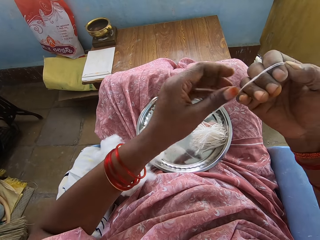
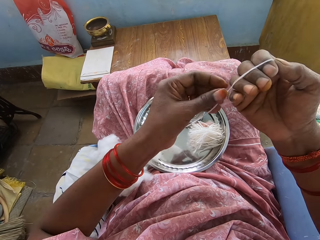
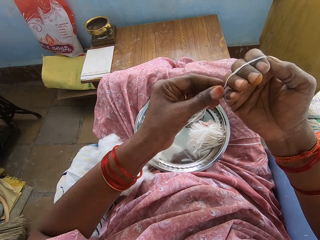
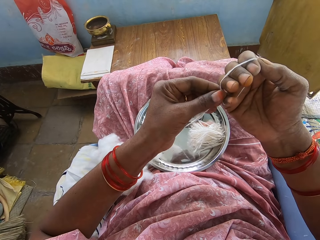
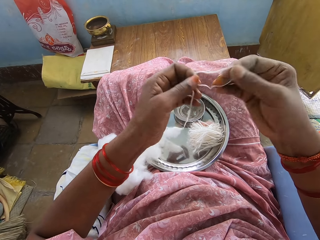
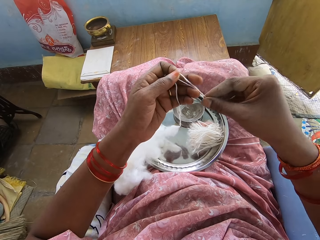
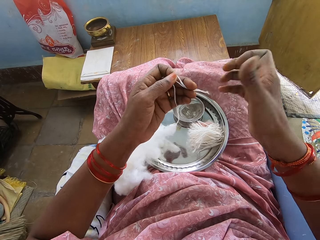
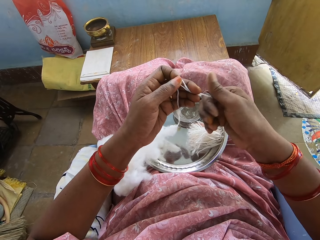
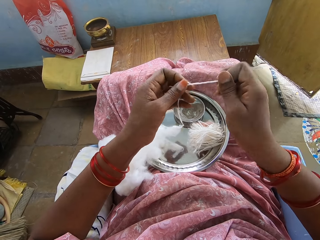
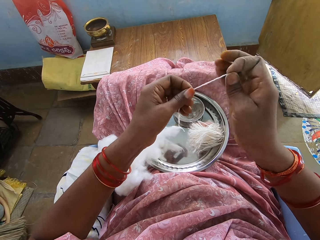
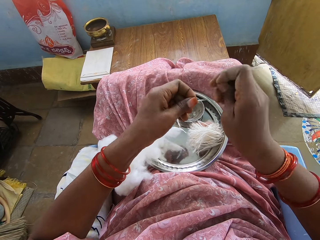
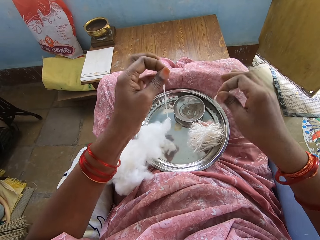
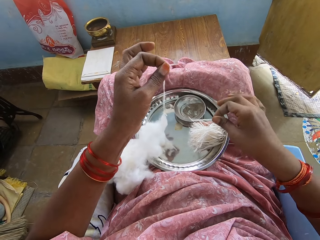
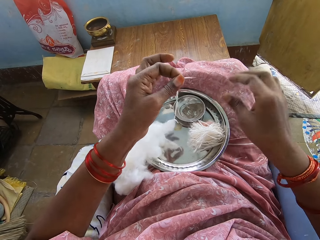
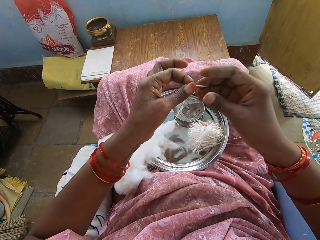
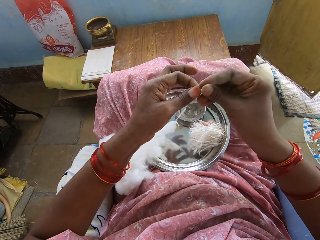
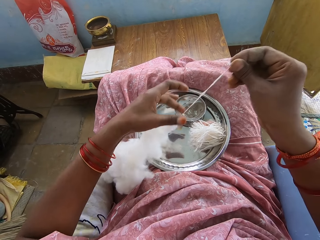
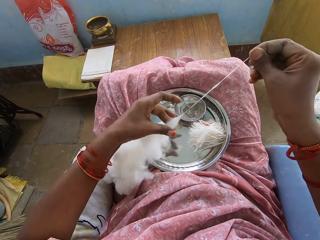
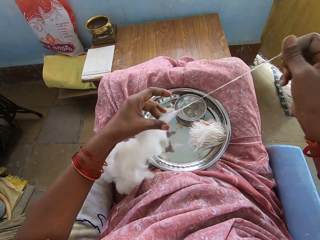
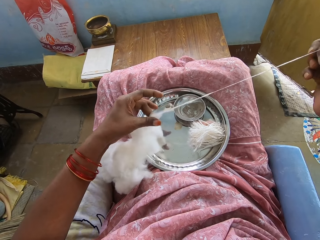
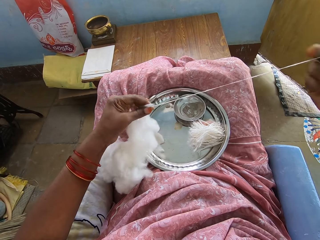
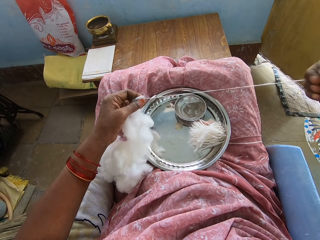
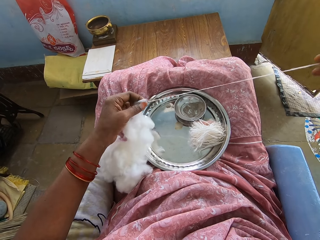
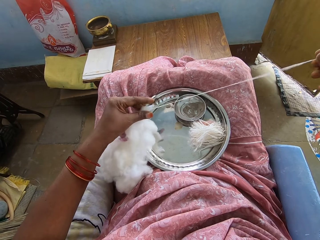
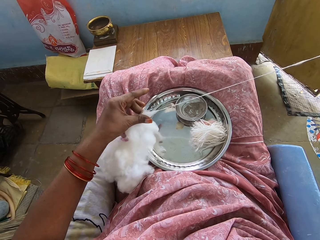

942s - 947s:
The camera wearer rolls the cotton around the hand. They remove the cotton from the hand. They cut the cotton. They put the cotton in the tray. They spin the cotton with the hand. They pull the cotton.

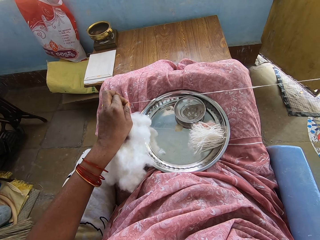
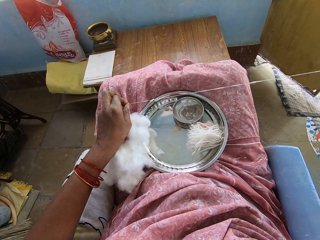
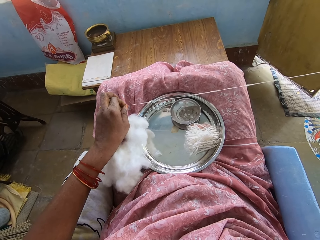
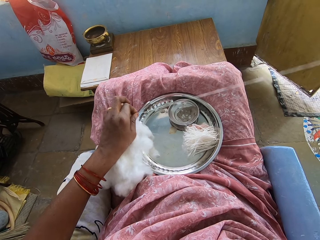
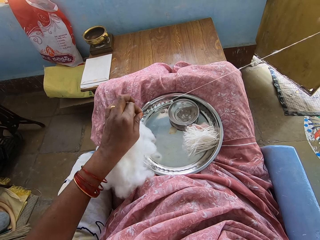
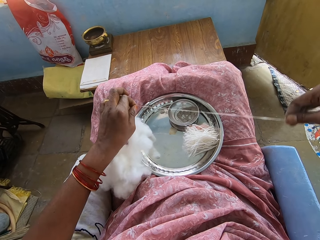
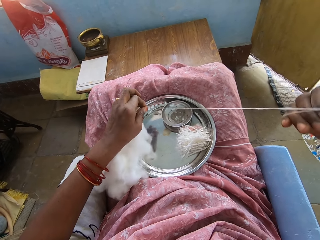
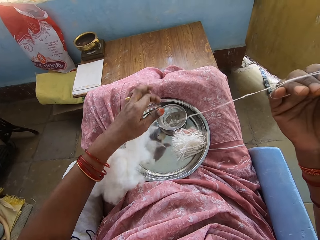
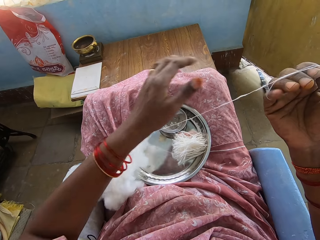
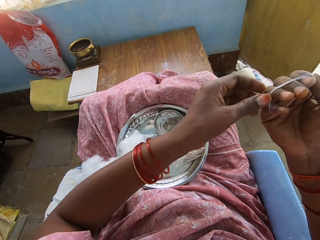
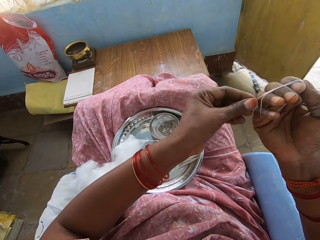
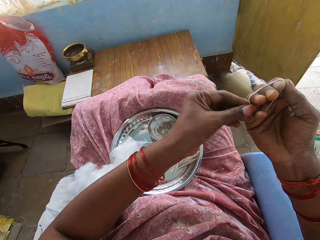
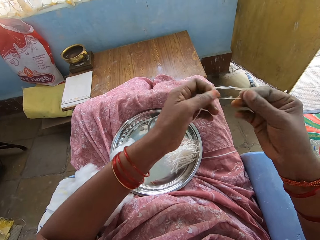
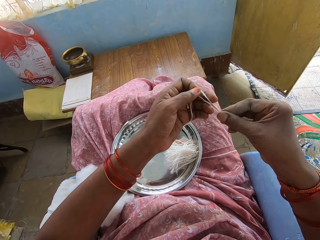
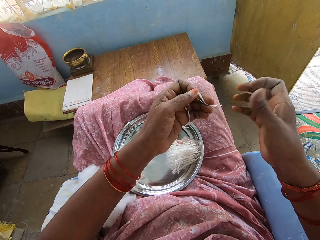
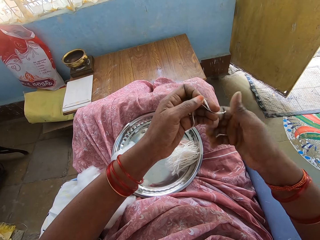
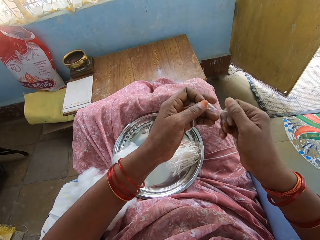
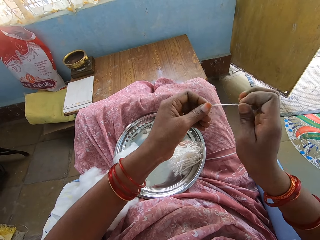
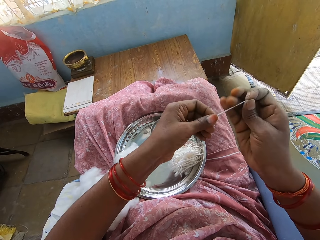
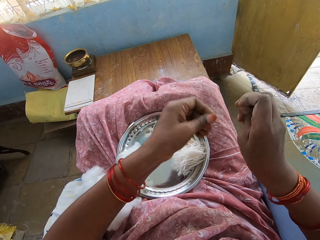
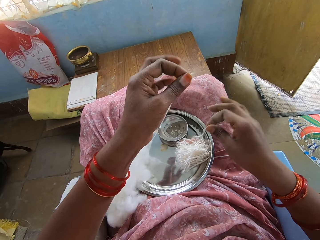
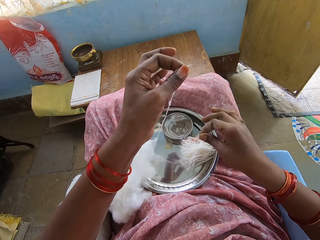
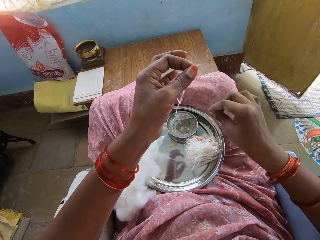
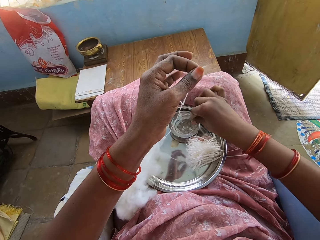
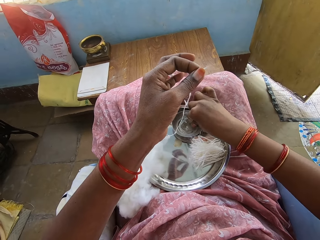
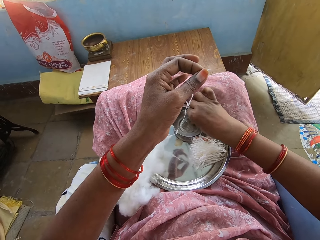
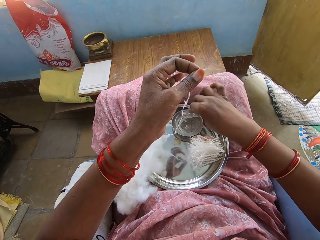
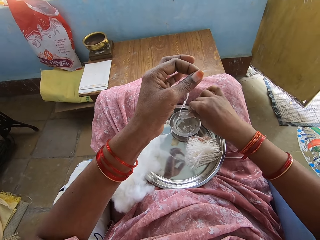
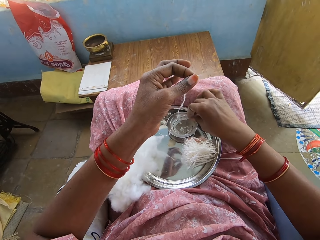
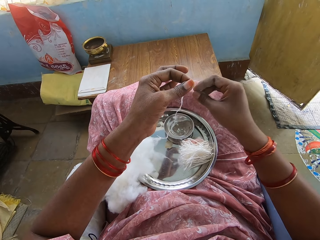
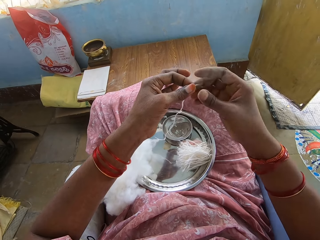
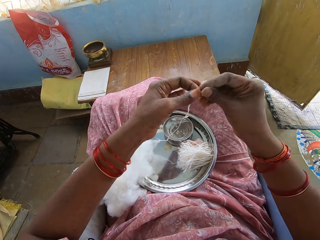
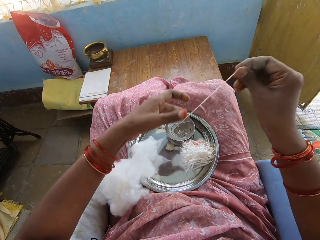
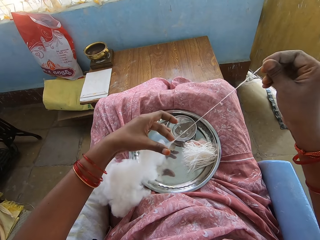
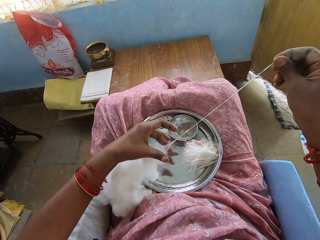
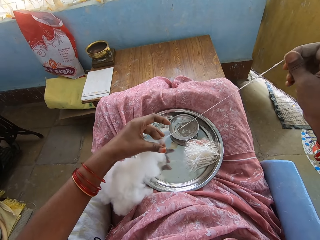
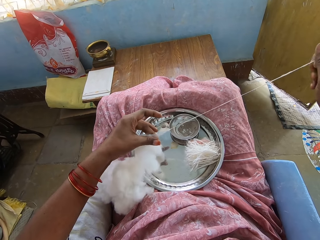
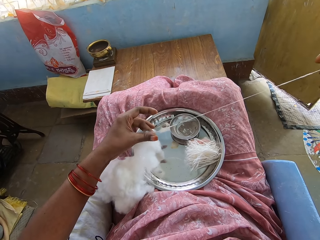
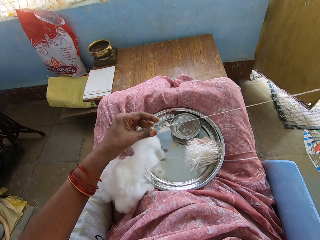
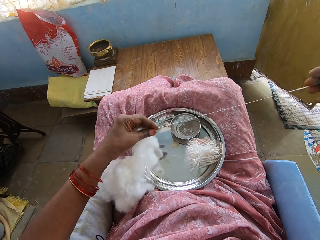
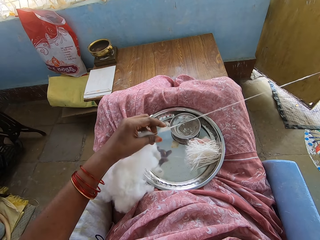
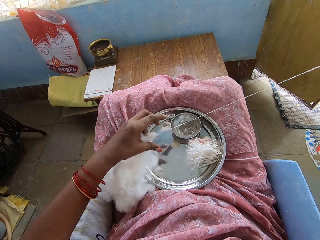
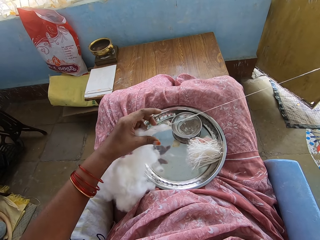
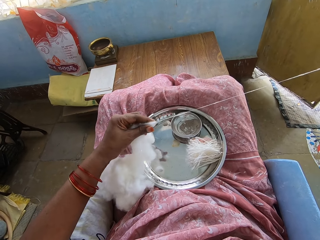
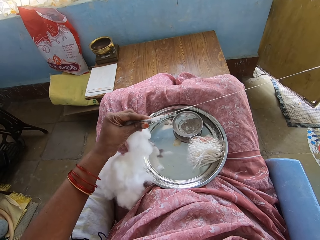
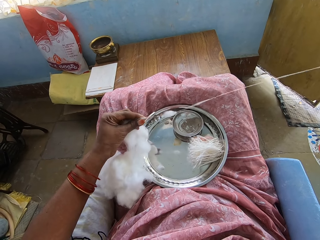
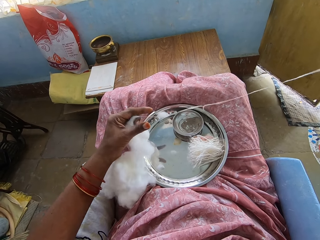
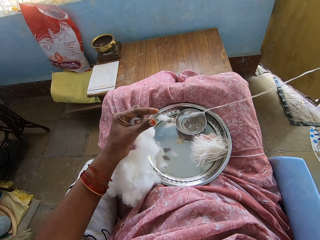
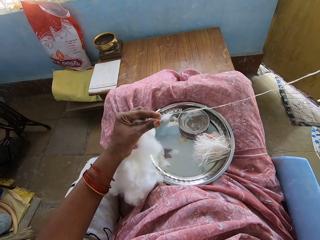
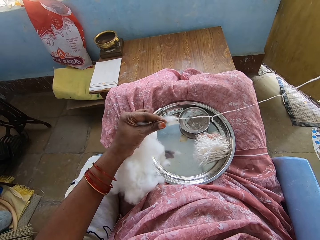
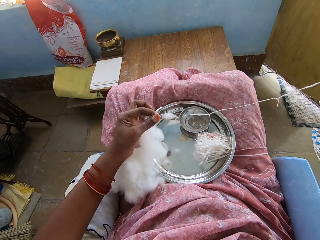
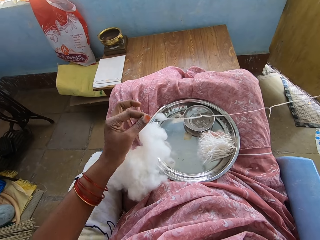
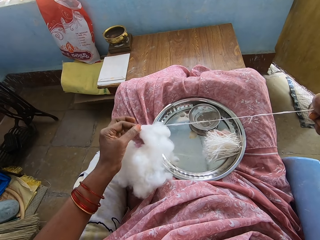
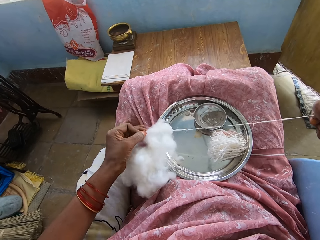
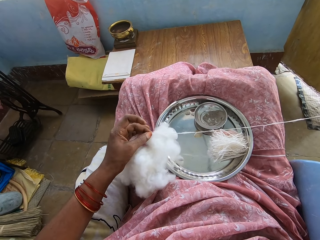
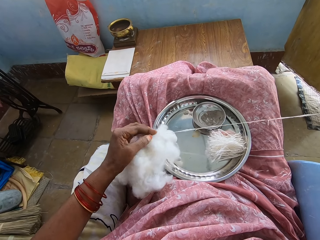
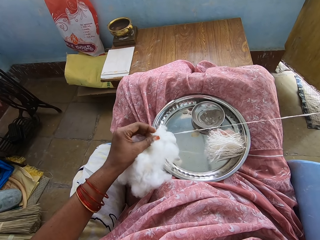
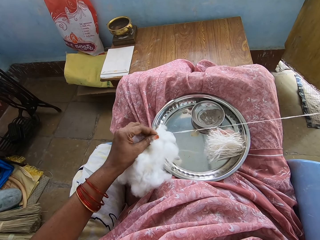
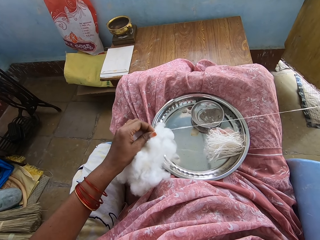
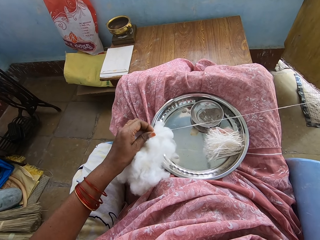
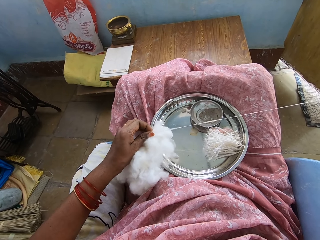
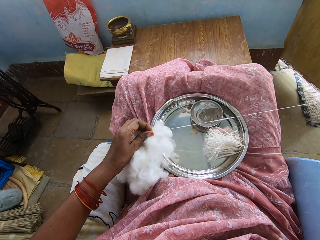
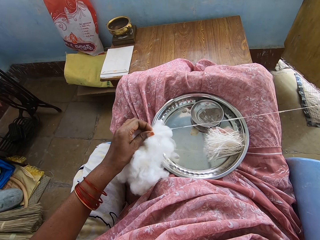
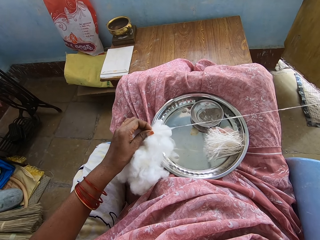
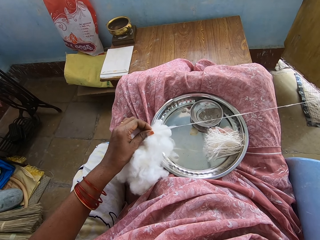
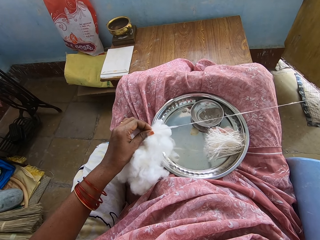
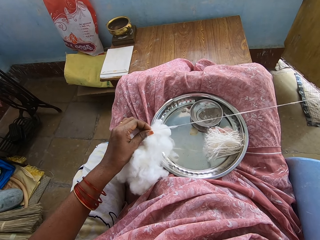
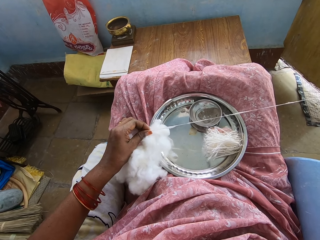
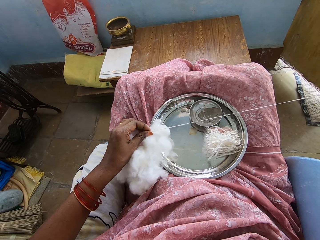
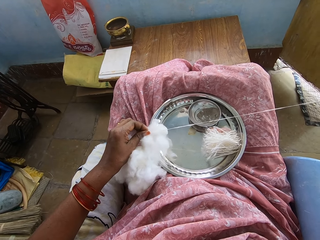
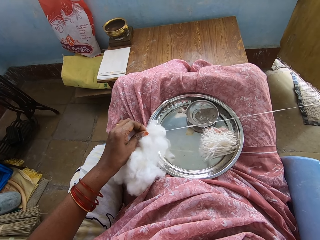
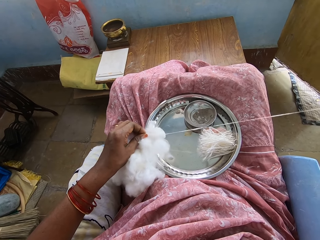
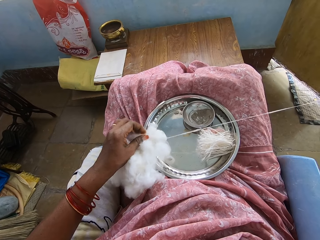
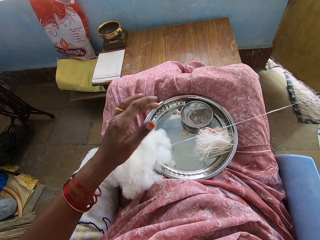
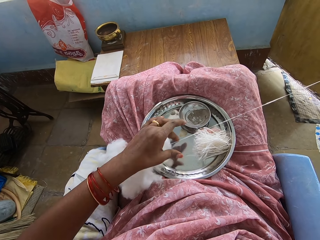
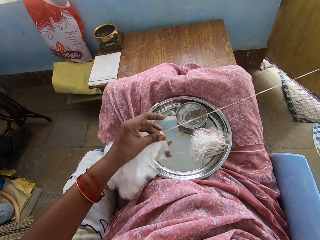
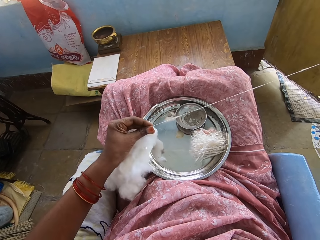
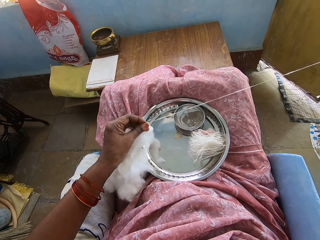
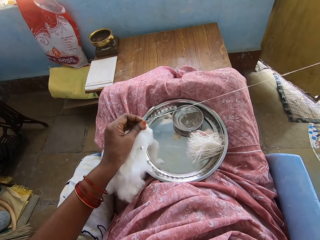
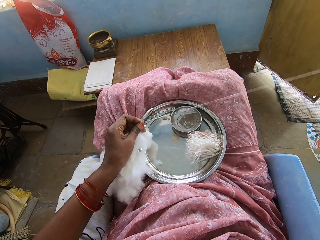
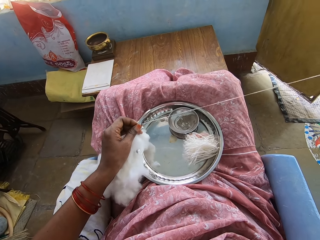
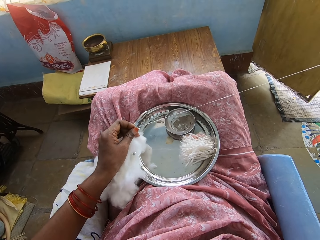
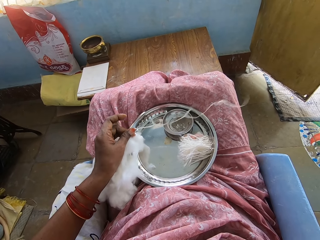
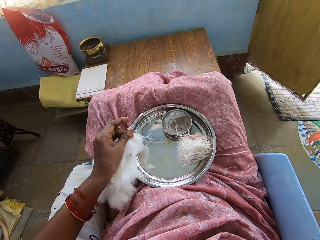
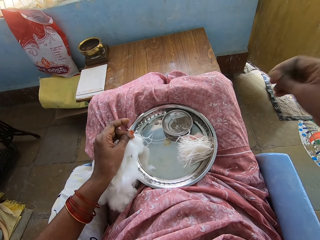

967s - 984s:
The camera wearer rolls the cotton around the hand. They remove the cotton from the hand. They cut the cotton. They put the cotton in the tray. They dip the hand in a liquid. They pick powder from the bowl. They spin the cotton with the hand. They pull the cotton.
